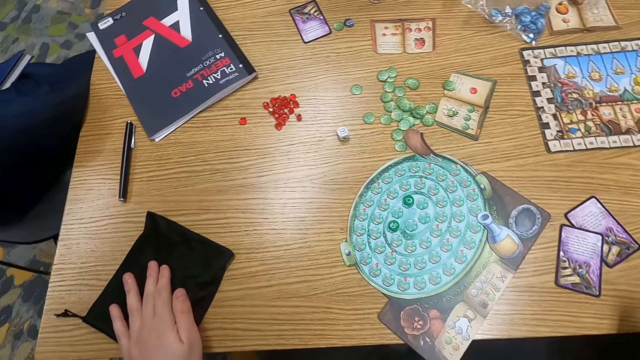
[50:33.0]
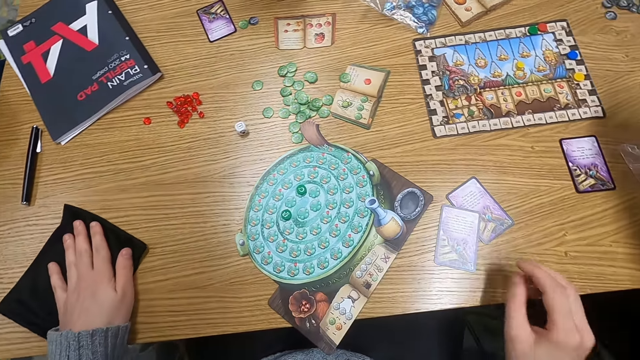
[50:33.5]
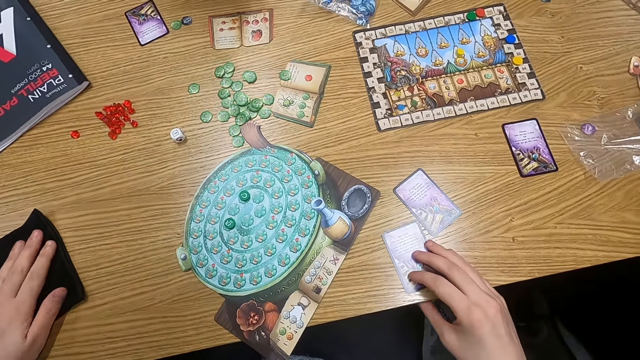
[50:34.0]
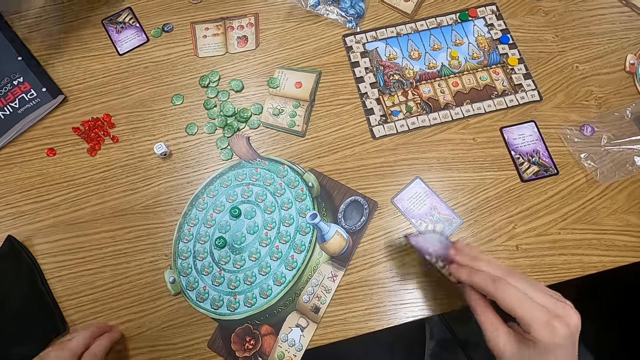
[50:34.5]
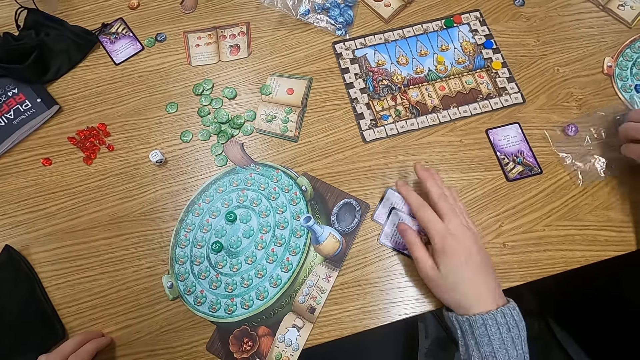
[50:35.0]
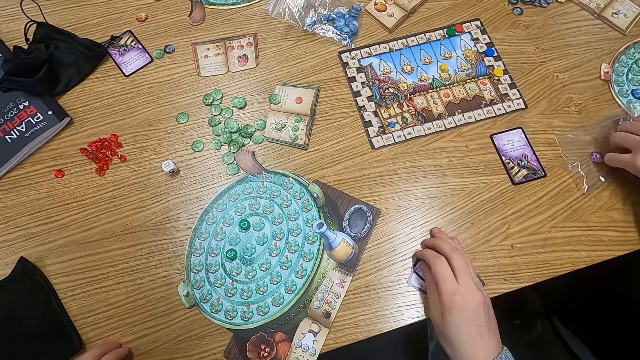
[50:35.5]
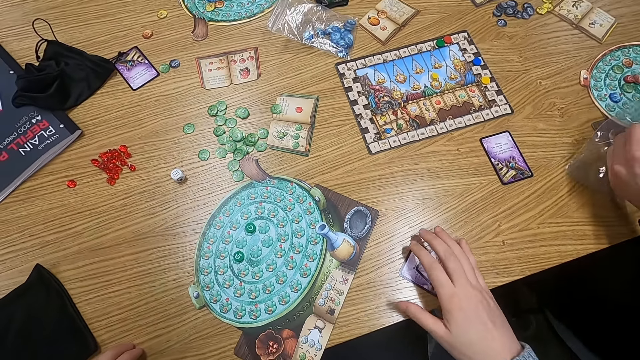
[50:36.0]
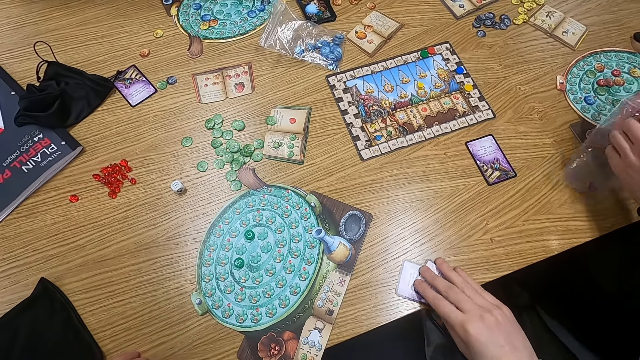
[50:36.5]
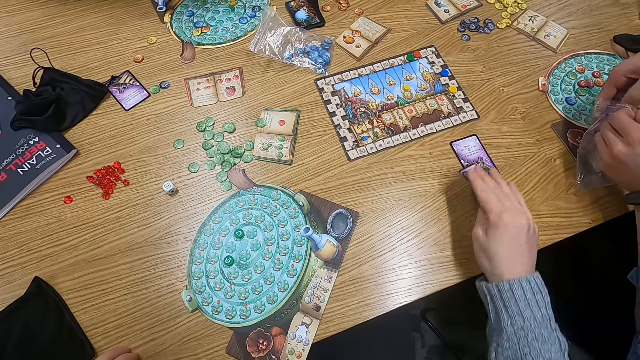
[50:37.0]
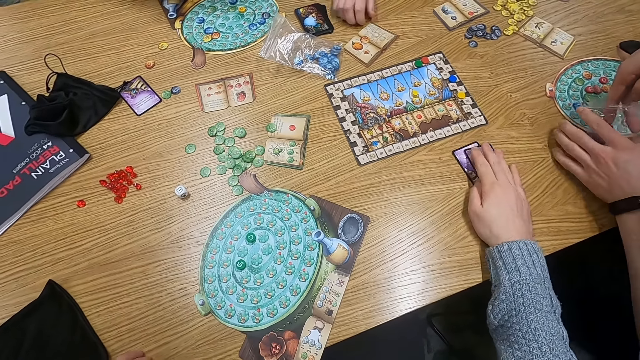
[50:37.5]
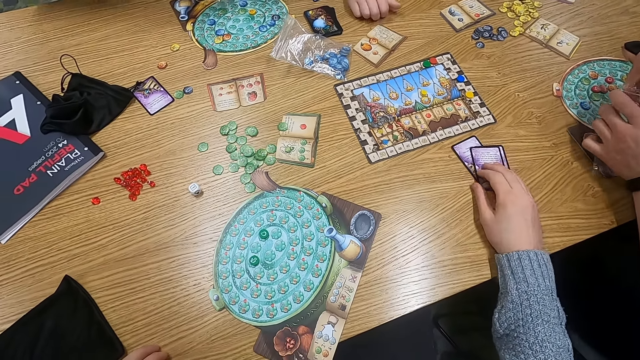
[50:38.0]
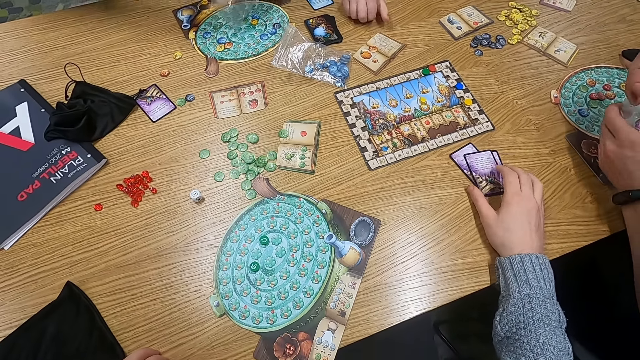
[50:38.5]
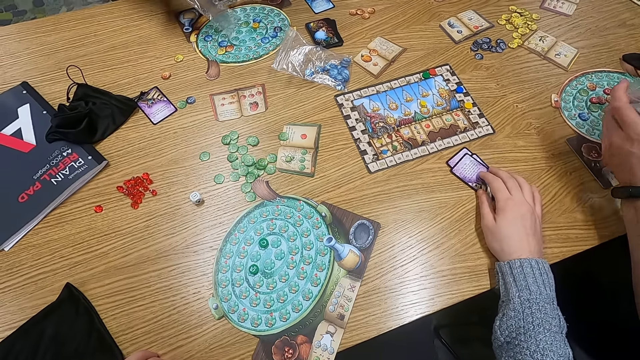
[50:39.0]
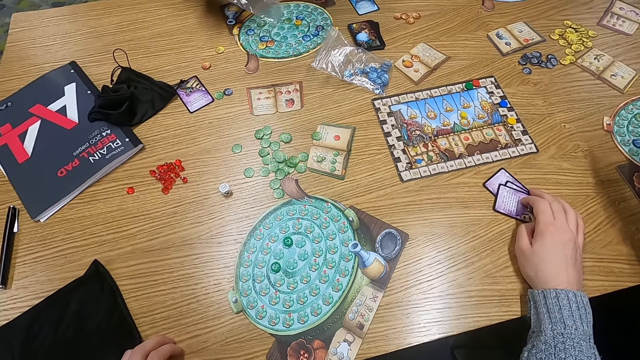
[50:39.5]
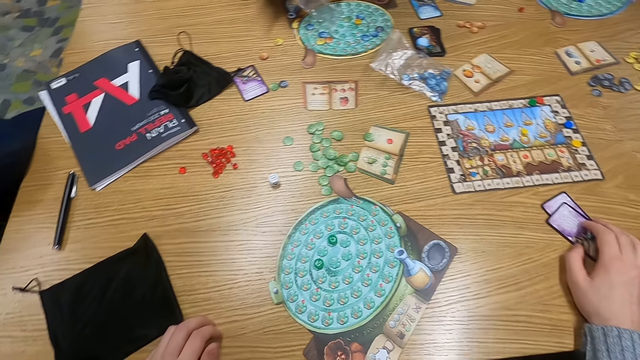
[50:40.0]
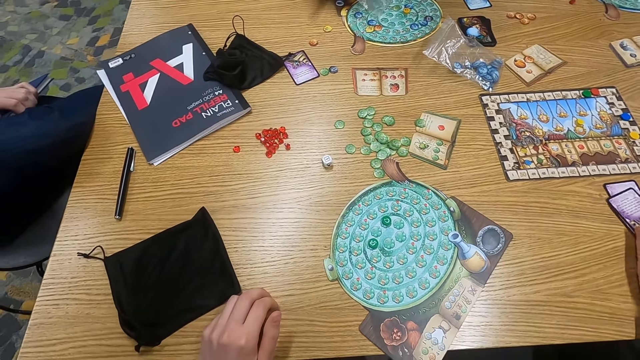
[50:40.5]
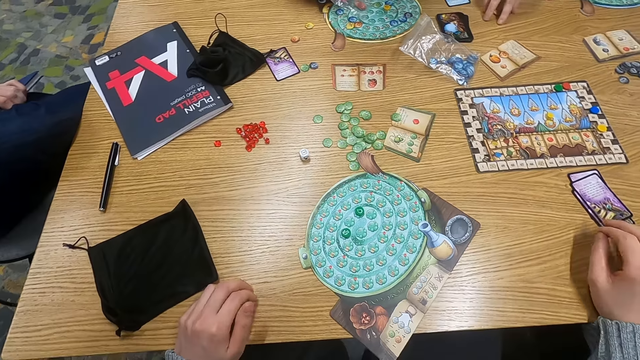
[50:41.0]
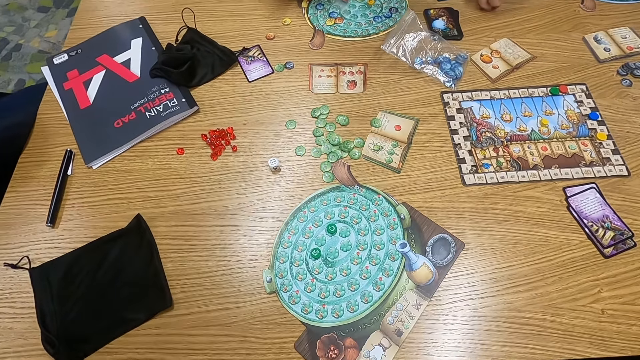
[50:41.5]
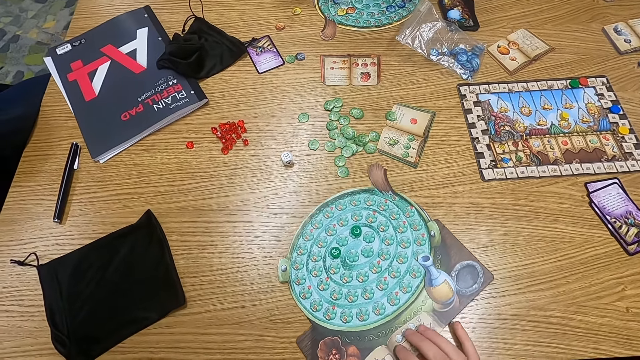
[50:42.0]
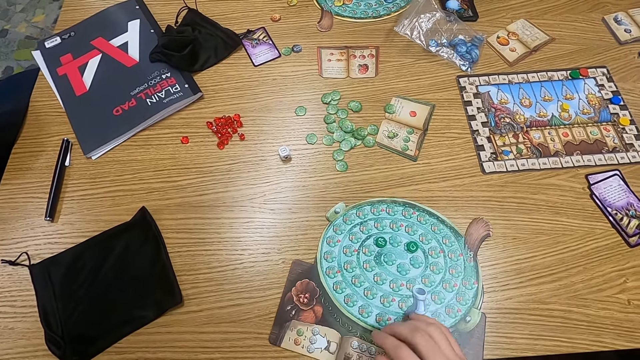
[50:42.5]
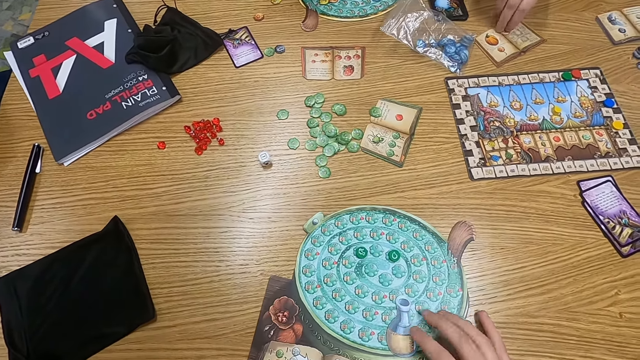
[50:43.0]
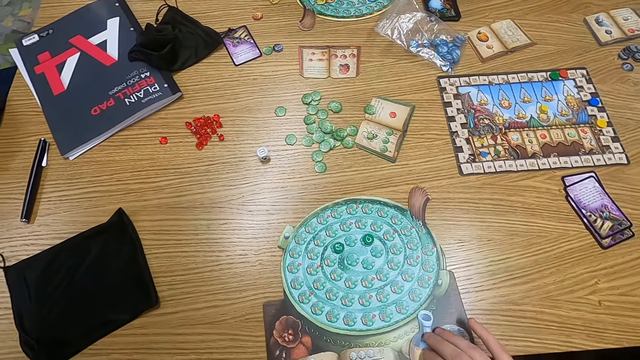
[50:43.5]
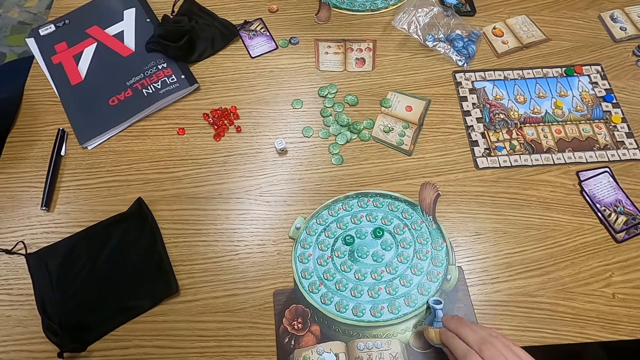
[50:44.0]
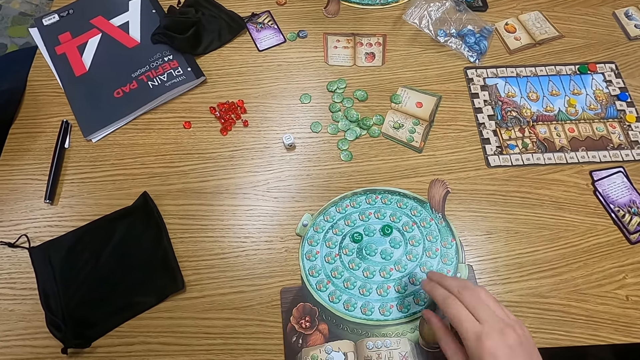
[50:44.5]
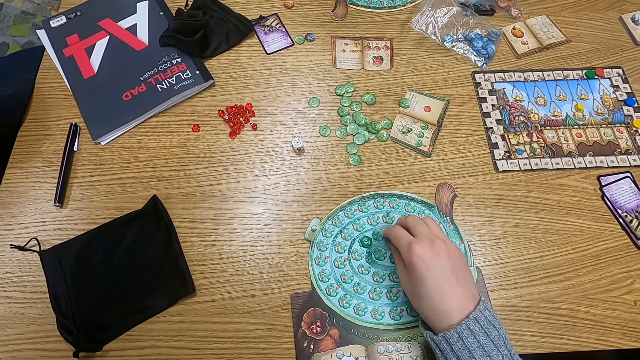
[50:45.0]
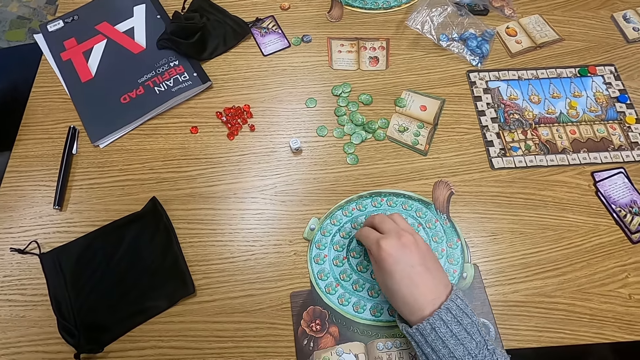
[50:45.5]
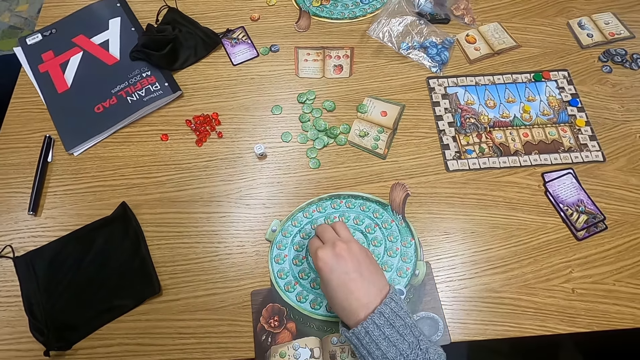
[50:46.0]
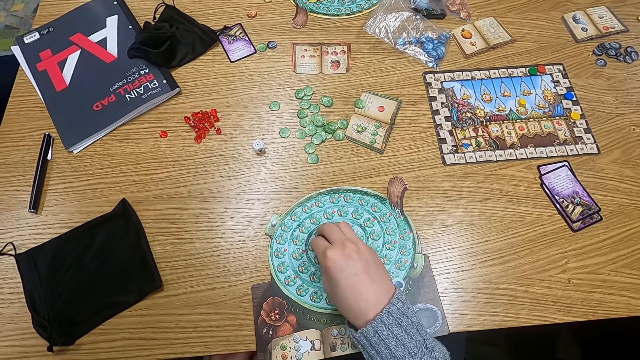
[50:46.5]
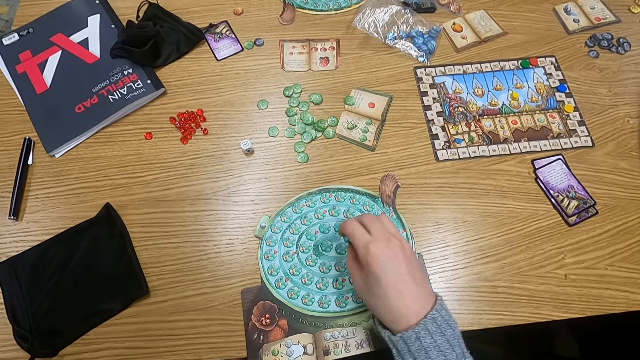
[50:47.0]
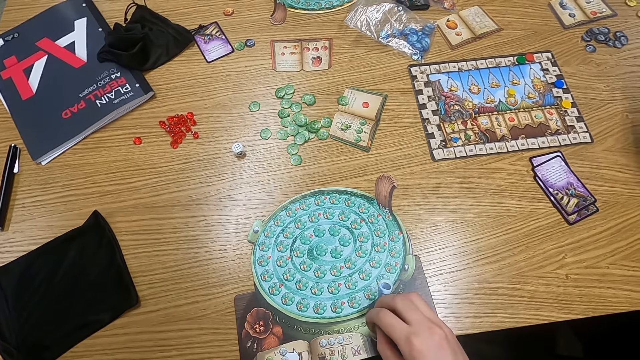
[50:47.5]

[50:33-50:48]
The camera wearer touches a bag. They pick up a playing card. They place down the card. A man picks up a paper. The man holds the paper. Another man picks something. The camera wearer touches cards. They touch something. They pick something.

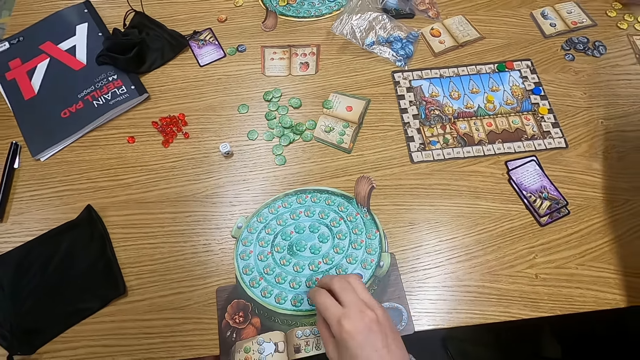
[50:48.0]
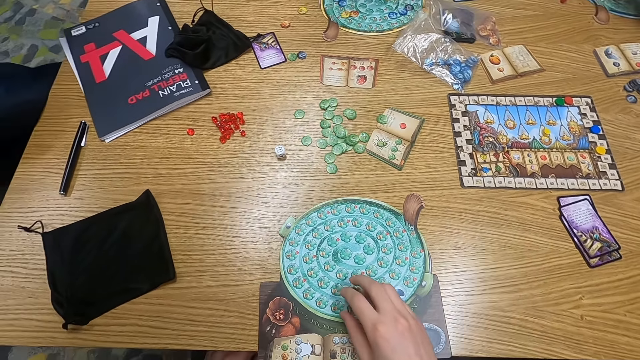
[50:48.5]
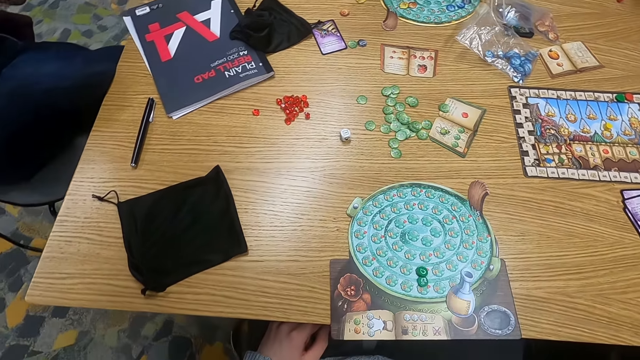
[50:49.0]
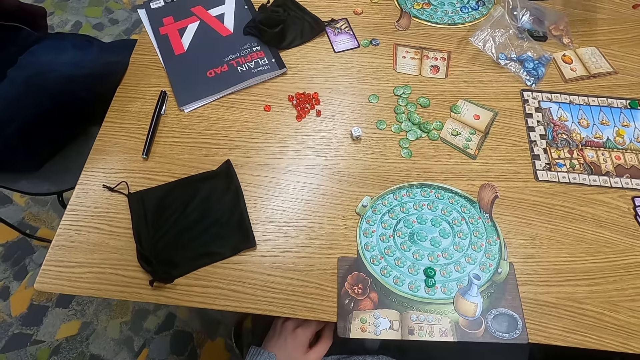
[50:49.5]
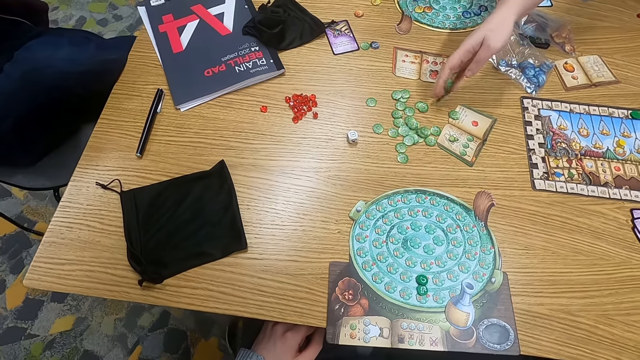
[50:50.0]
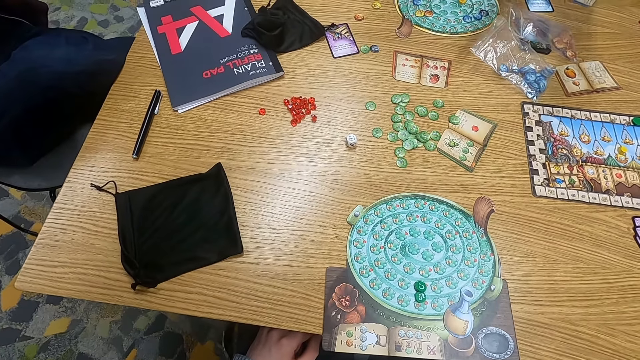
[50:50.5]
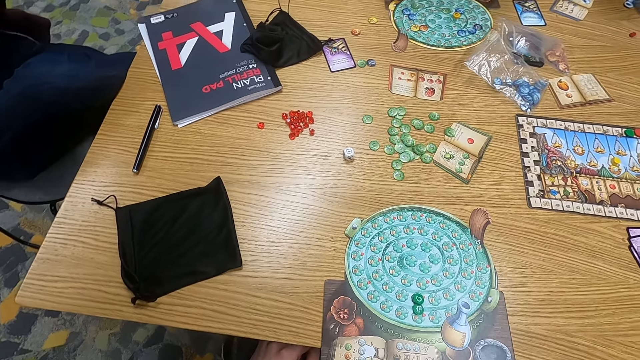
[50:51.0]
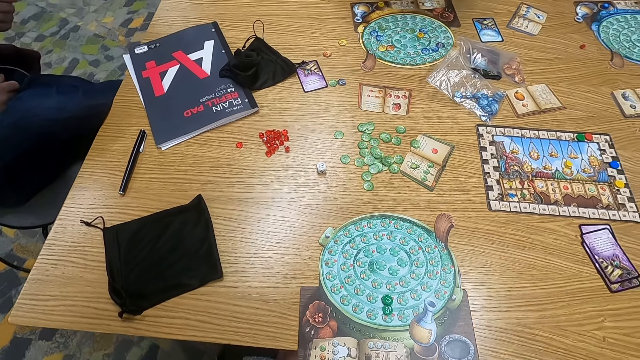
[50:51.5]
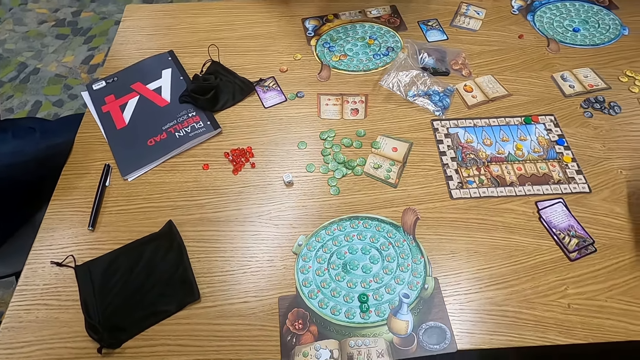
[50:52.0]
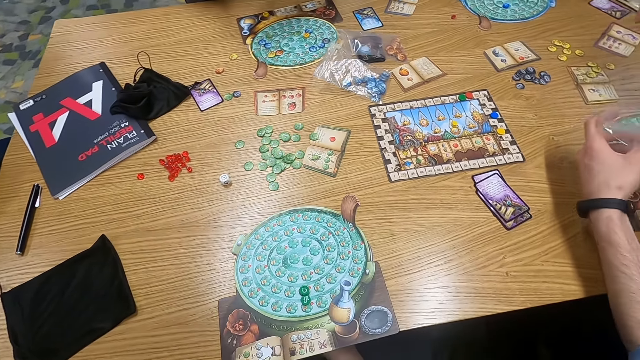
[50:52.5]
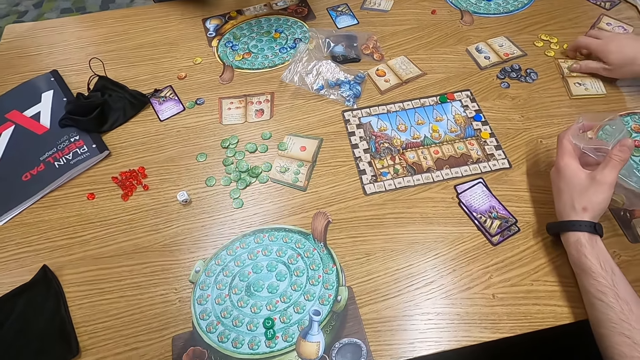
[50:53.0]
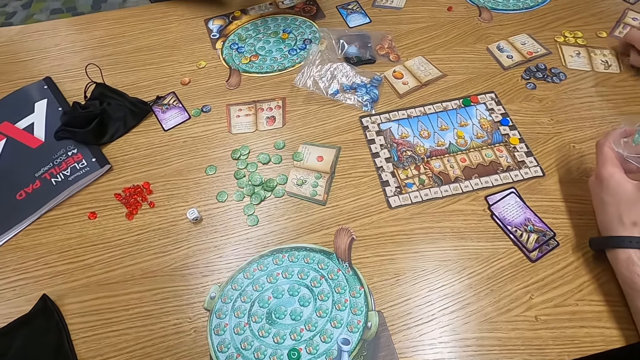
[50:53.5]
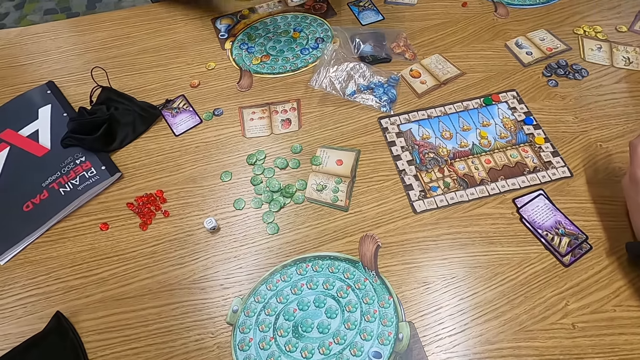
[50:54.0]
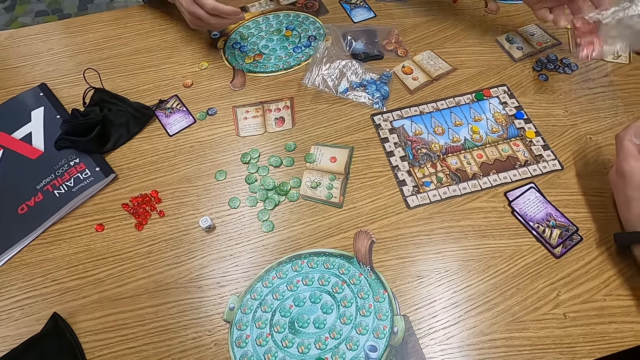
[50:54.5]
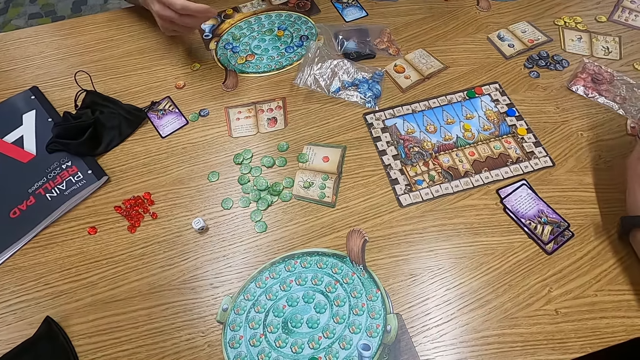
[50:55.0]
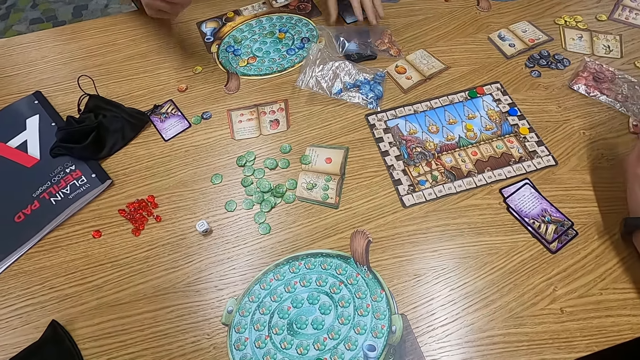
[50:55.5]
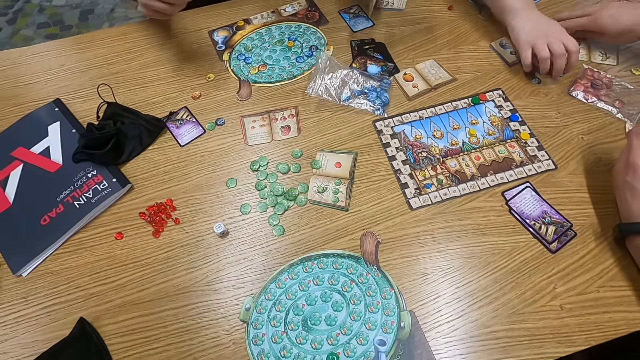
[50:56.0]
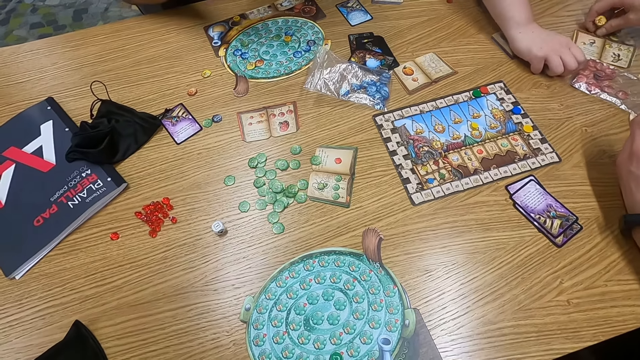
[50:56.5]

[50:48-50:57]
A man places down a dice on the table. Another man touches cards. The first man drops a paper and picks up the paper.
